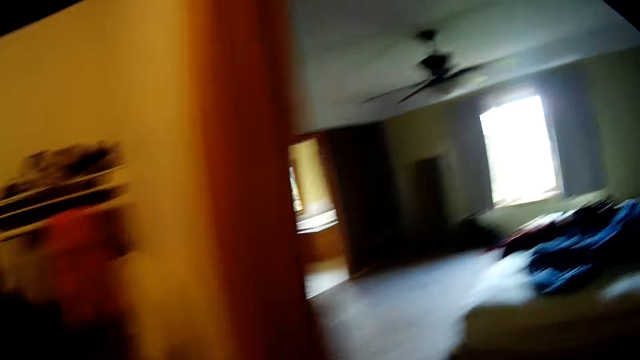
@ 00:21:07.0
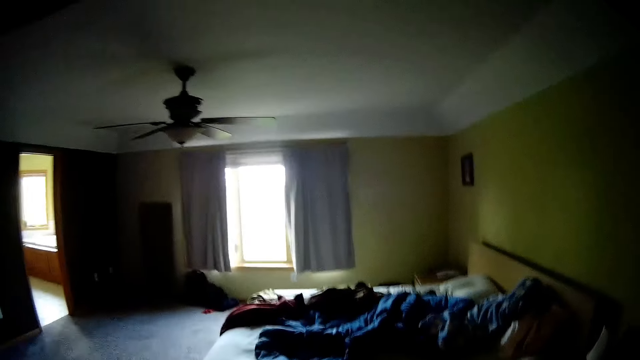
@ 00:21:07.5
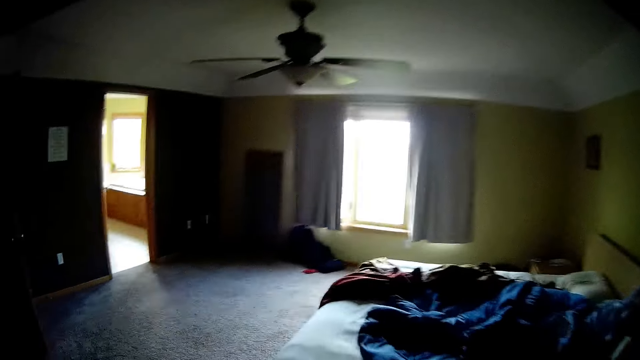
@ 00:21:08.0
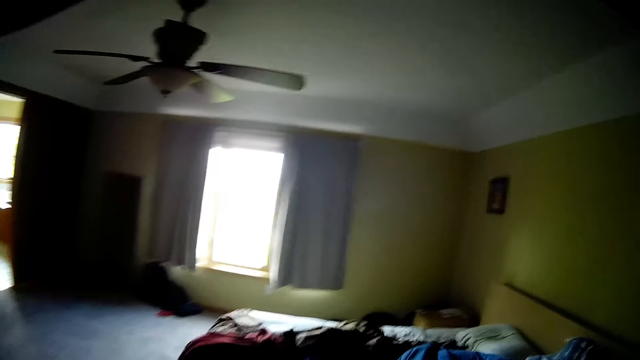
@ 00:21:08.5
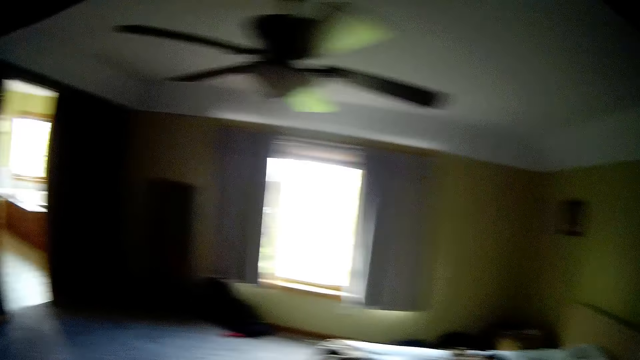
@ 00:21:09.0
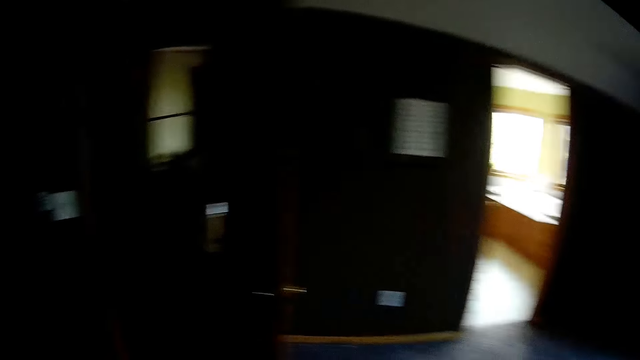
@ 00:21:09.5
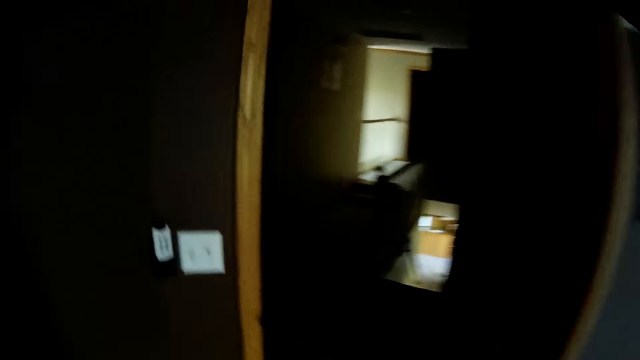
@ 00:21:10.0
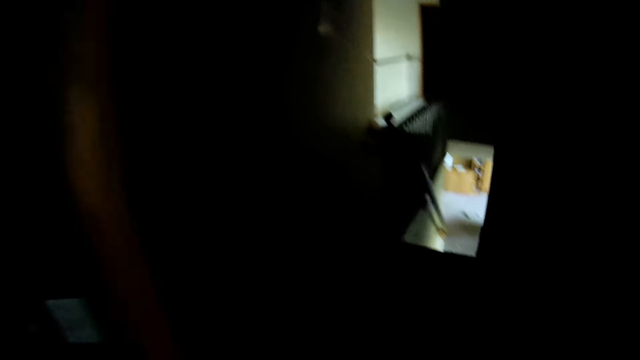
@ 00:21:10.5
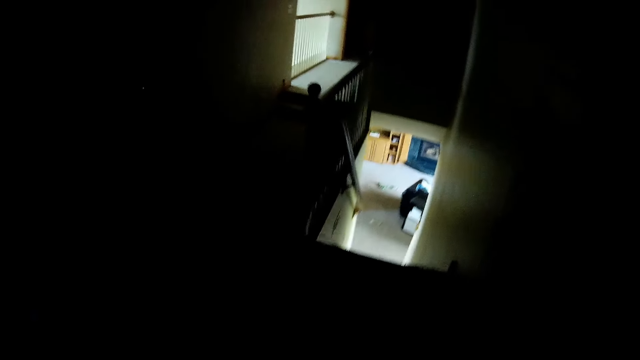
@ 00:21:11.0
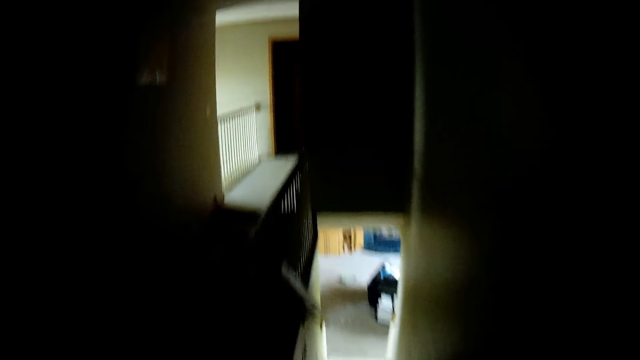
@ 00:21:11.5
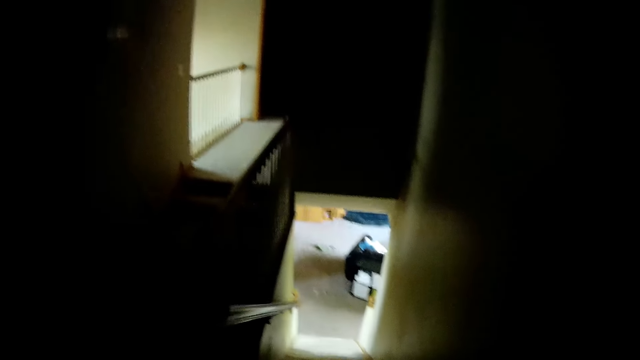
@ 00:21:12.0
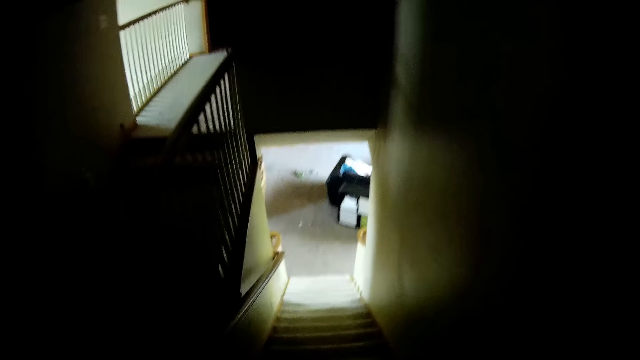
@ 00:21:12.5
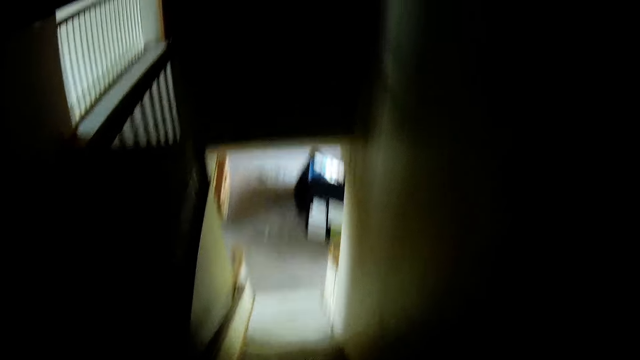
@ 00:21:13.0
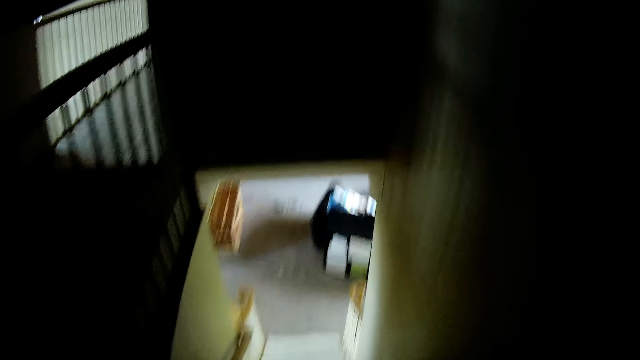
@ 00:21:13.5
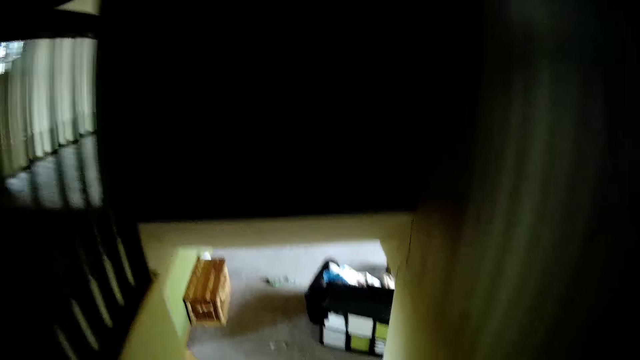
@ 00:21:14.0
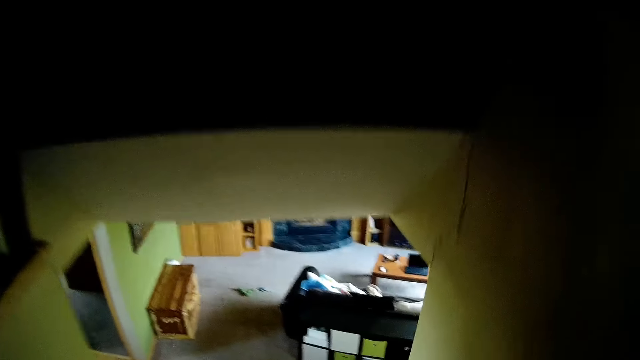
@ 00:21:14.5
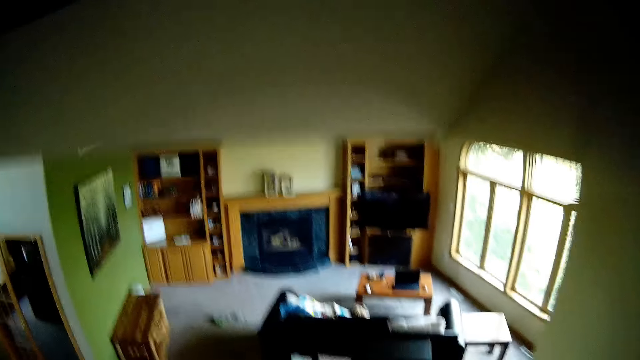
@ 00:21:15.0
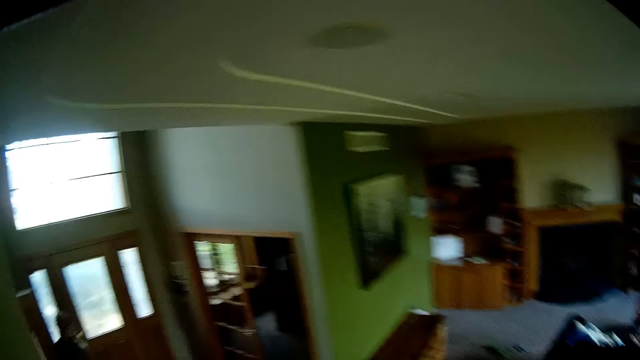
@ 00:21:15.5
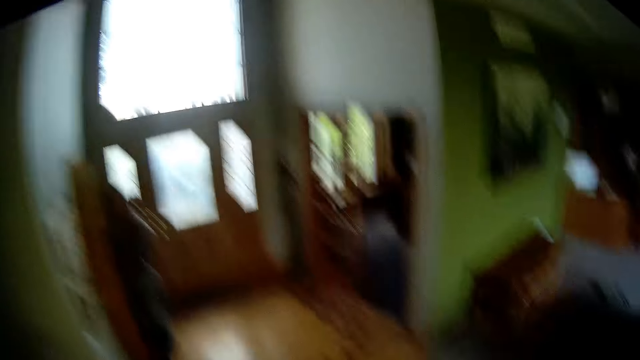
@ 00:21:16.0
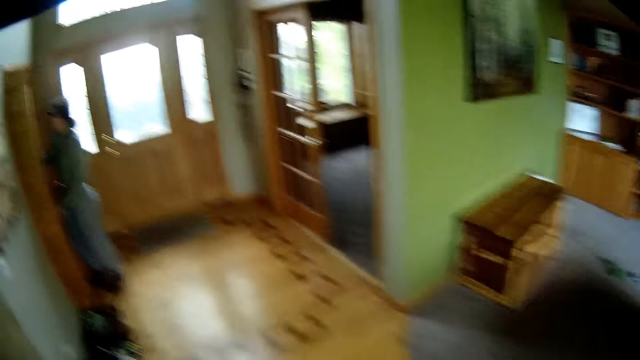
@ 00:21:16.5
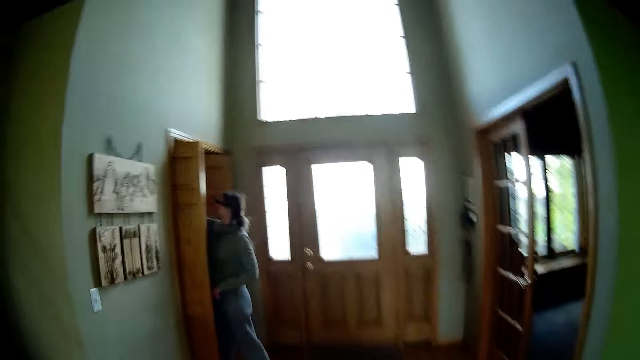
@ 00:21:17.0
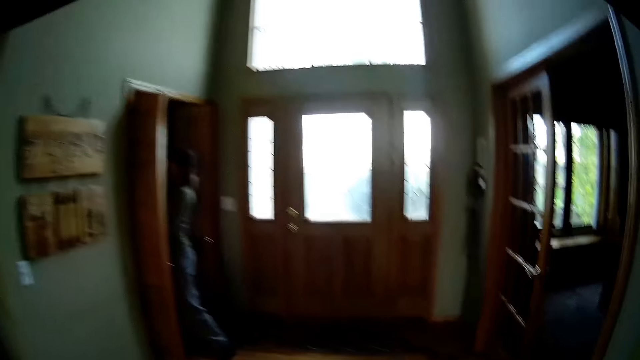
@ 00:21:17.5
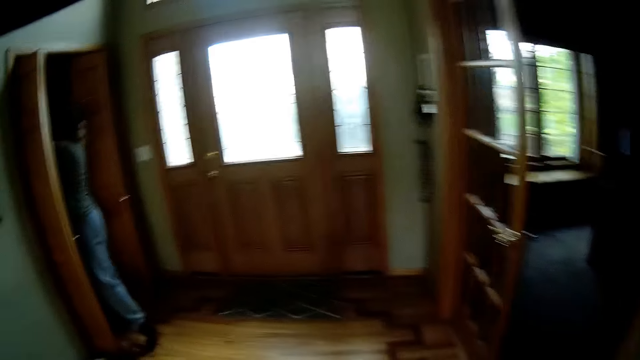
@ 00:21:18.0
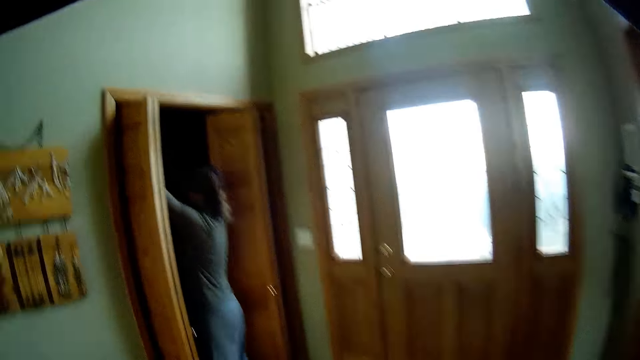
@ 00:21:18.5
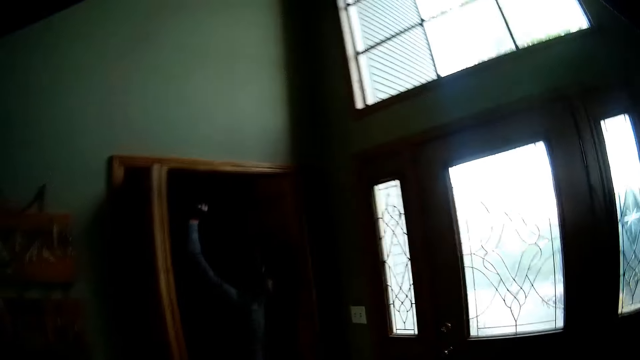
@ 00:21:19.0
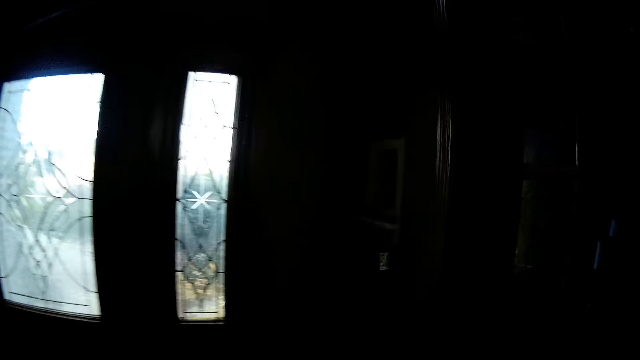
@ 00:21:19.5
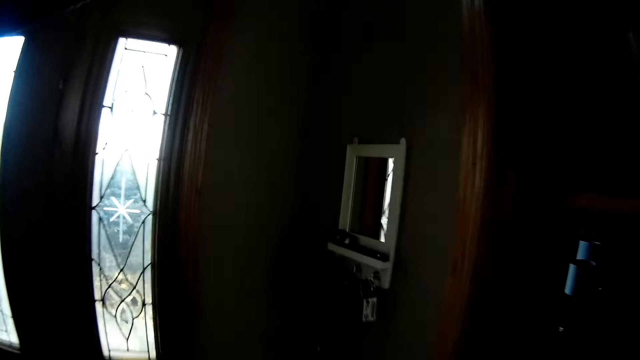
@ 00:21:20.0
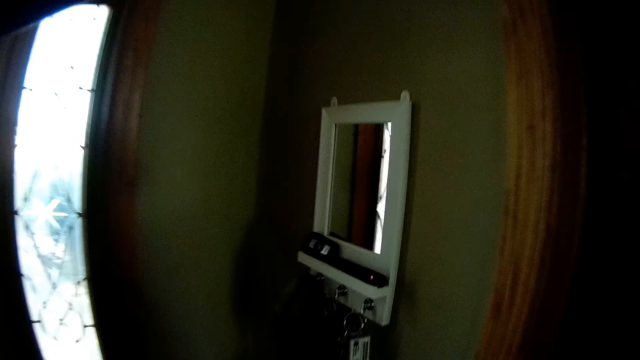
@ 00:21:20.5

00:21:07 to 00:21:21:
The camera wearer walks around the room. They walk into the bedroom. They walk down the staircase. A lady looks for something. The camera wearer walks around the room. The lady lifts both of her hands up. The camera wearer walks towards the door.

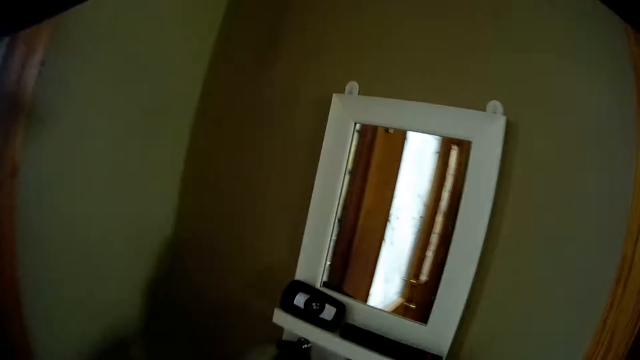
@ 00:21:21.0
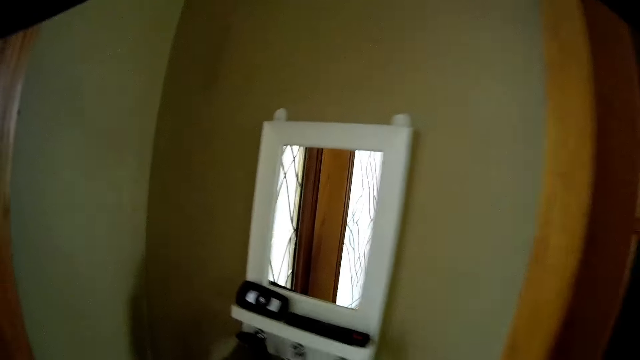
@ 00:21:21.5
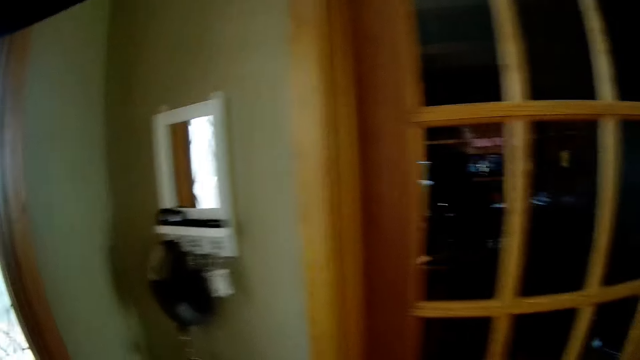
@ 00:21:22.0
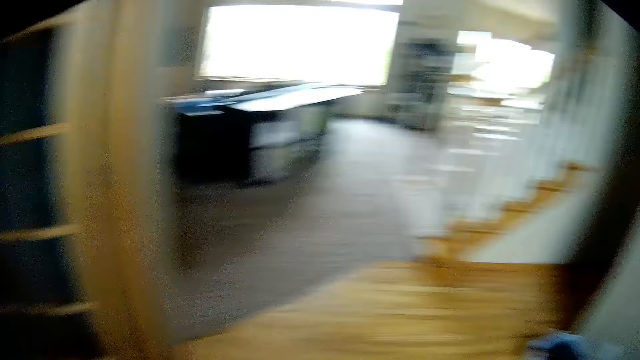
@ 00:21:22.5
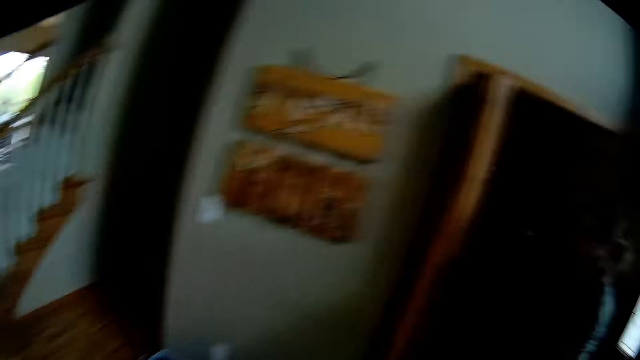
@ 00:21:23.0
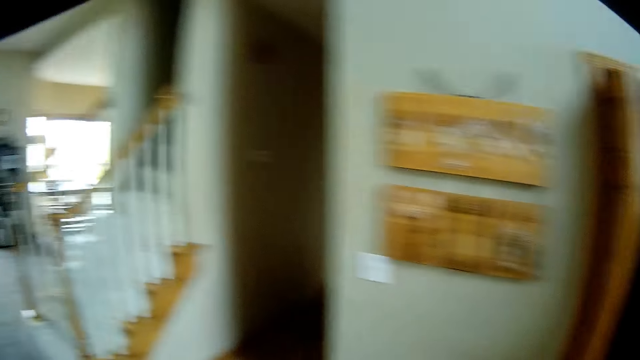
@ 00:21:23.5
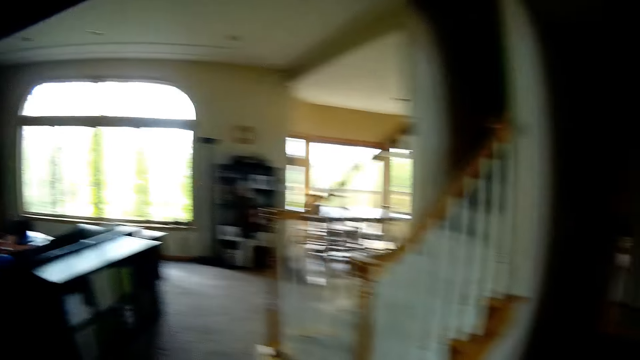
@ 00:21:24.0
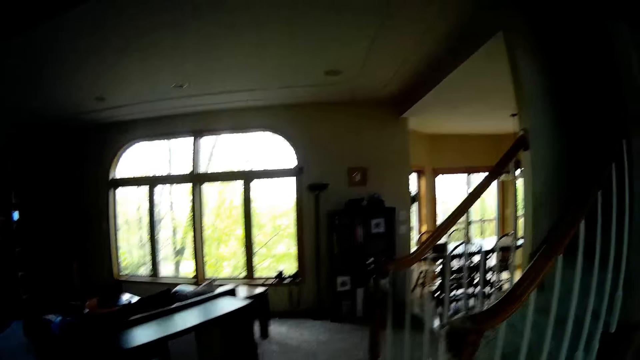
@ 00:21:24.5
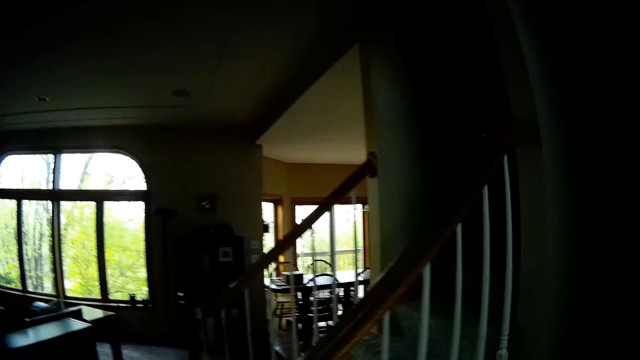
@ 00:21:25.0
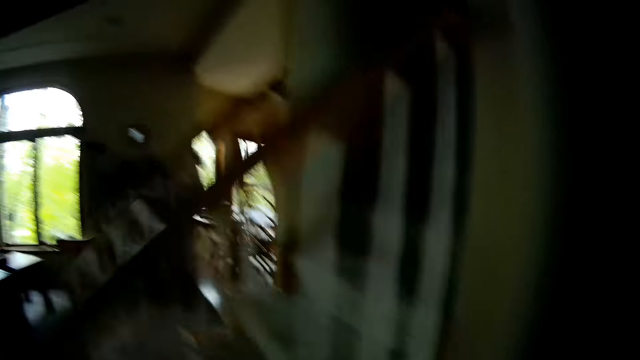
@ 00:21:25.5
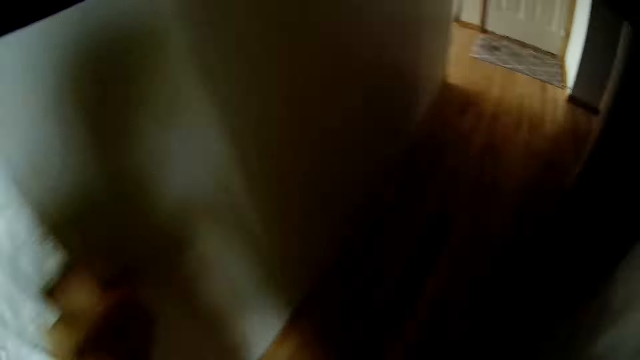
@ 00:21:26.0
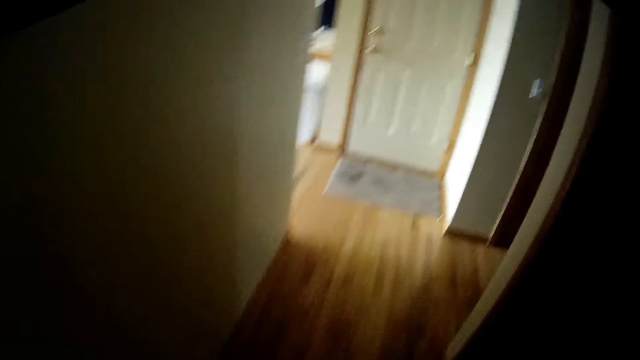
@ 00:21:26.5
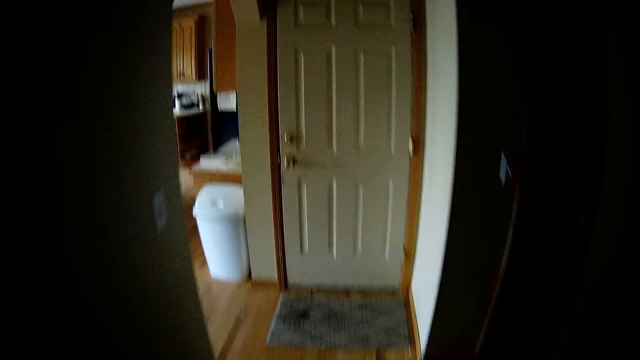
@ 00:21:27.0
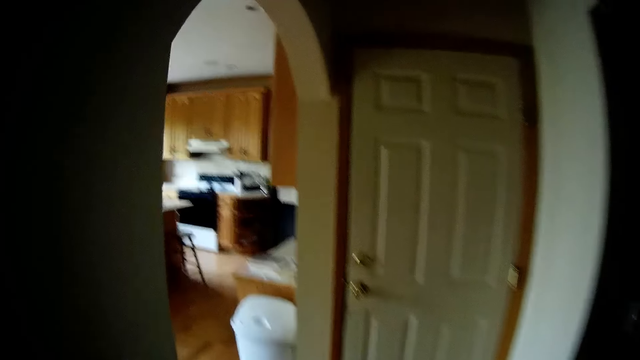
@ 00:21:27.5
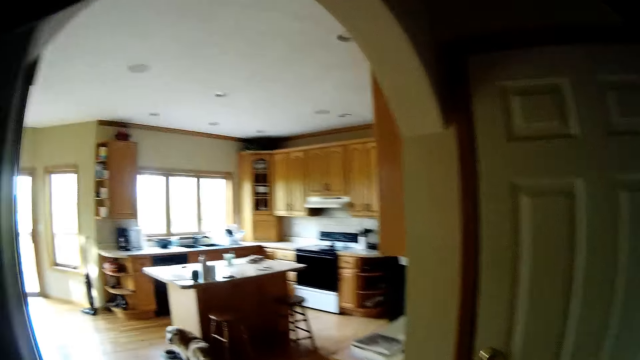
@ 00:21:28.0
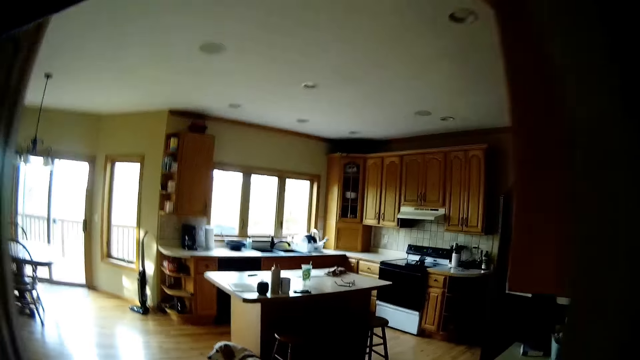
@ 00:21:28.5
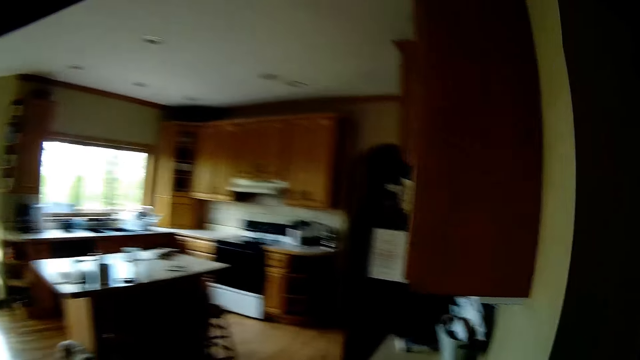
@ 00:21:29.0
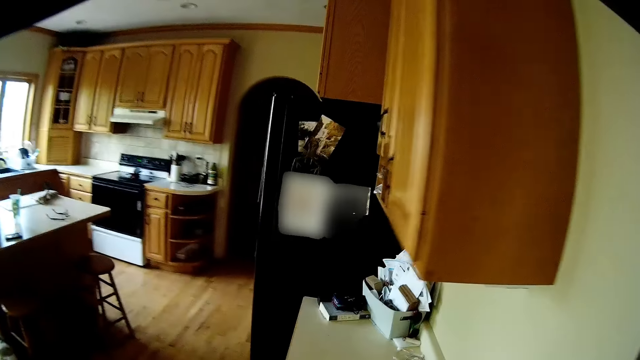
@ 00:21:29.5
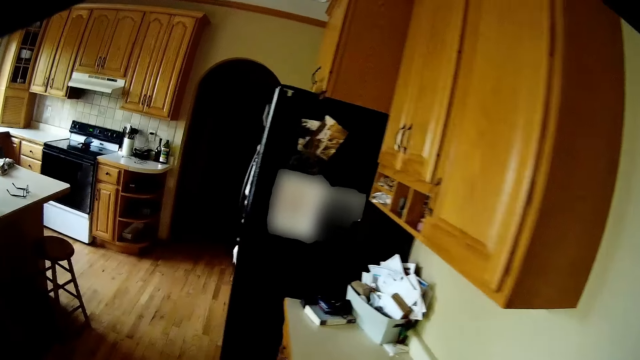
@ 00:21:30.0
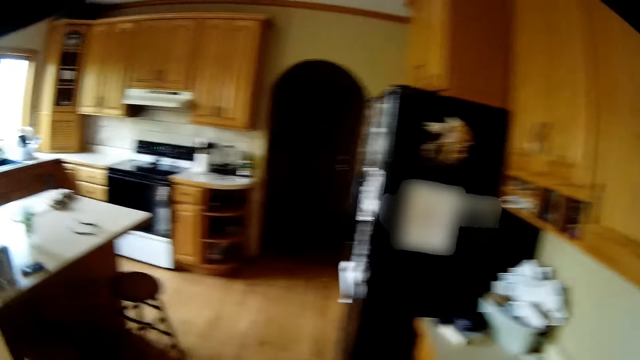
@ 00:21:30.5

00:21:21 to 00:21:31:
A lady picks up the clothes. The camera wearer walks to the kitchen.
